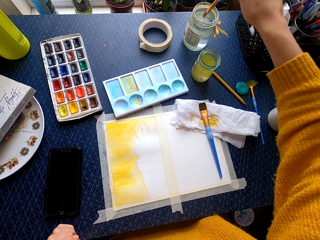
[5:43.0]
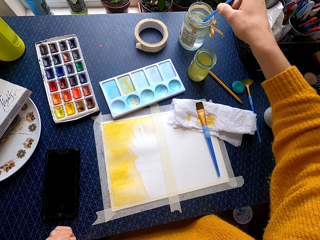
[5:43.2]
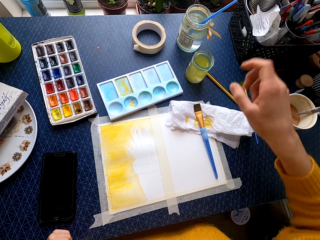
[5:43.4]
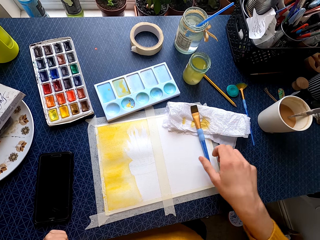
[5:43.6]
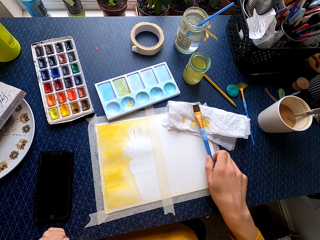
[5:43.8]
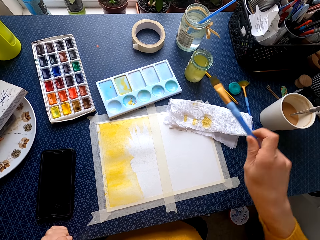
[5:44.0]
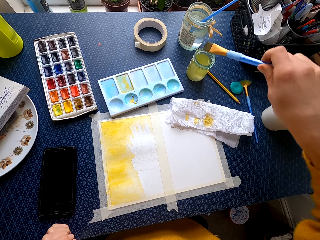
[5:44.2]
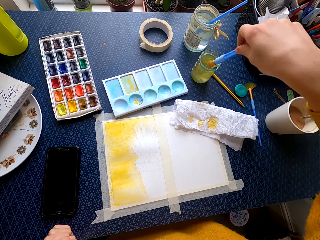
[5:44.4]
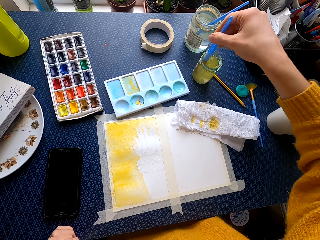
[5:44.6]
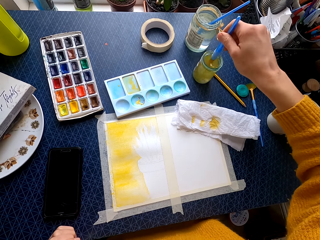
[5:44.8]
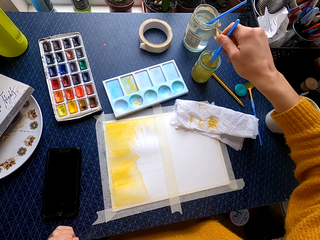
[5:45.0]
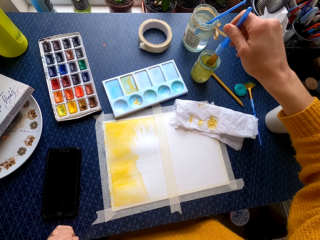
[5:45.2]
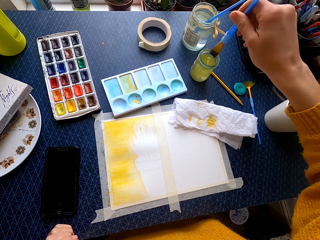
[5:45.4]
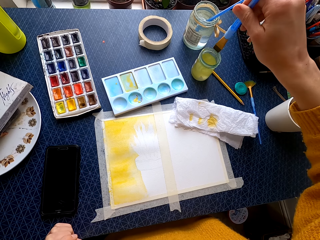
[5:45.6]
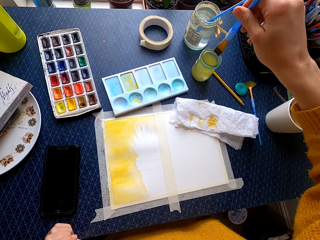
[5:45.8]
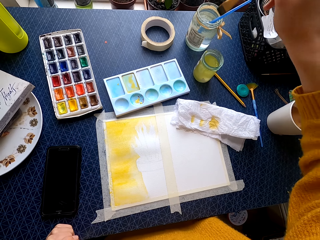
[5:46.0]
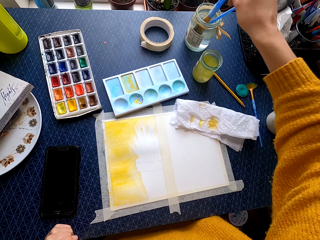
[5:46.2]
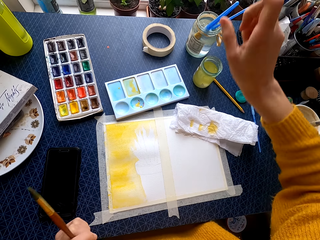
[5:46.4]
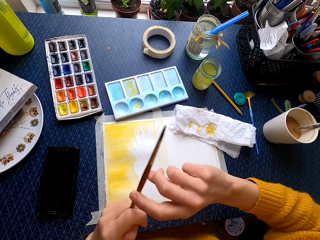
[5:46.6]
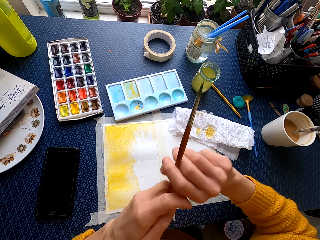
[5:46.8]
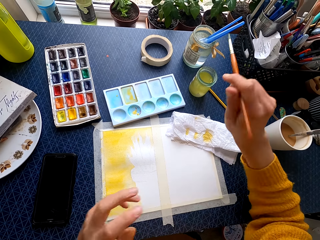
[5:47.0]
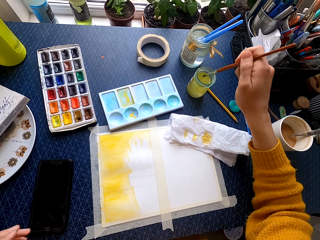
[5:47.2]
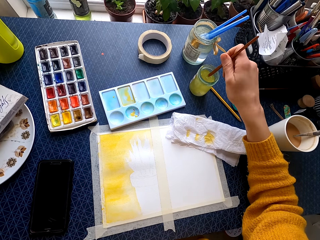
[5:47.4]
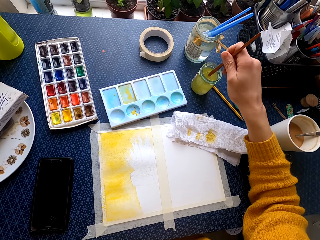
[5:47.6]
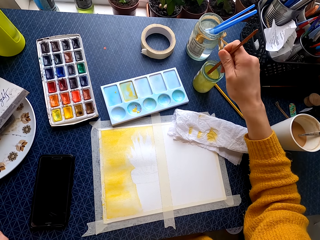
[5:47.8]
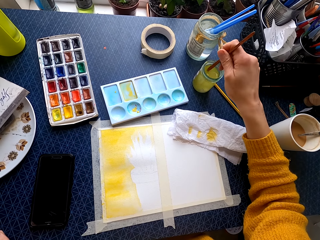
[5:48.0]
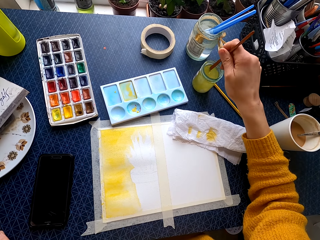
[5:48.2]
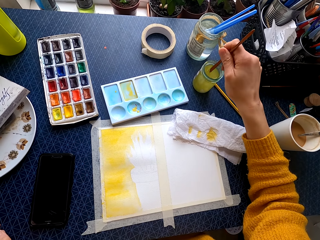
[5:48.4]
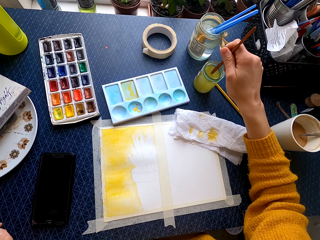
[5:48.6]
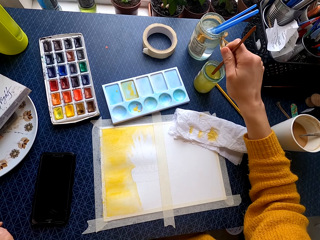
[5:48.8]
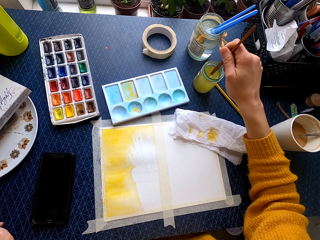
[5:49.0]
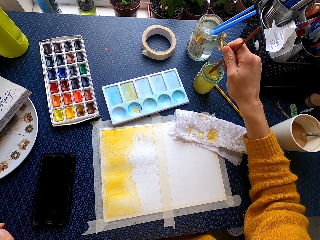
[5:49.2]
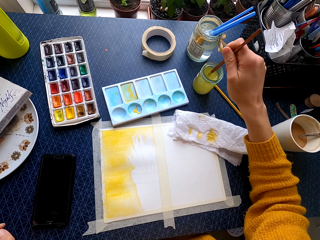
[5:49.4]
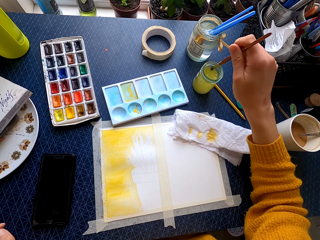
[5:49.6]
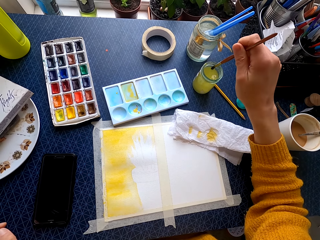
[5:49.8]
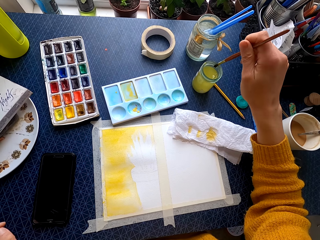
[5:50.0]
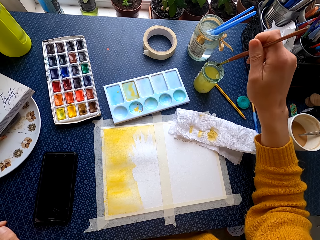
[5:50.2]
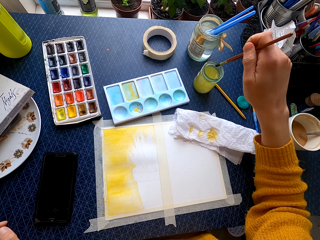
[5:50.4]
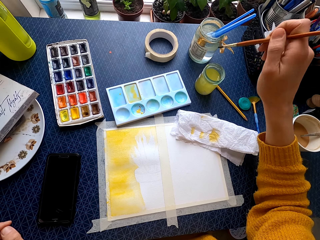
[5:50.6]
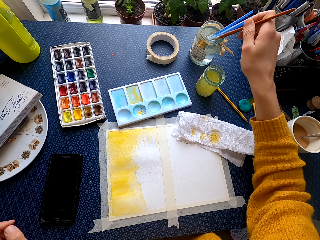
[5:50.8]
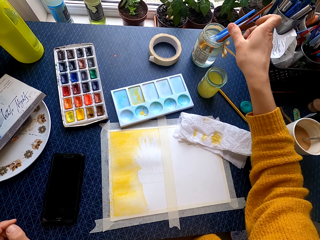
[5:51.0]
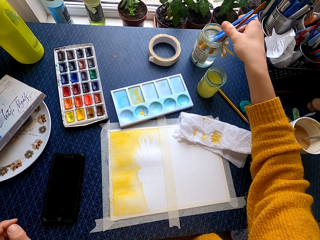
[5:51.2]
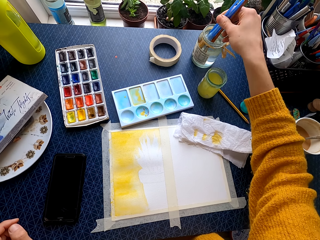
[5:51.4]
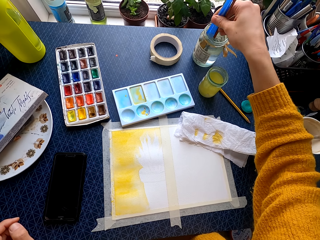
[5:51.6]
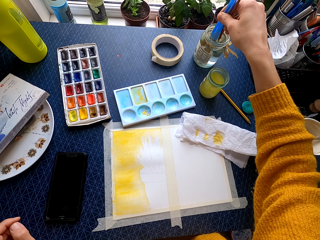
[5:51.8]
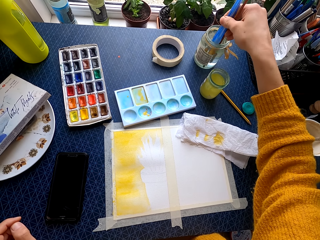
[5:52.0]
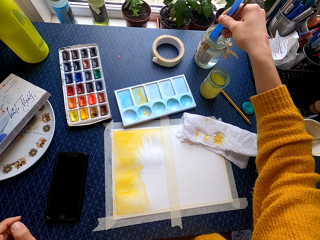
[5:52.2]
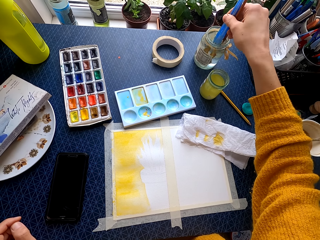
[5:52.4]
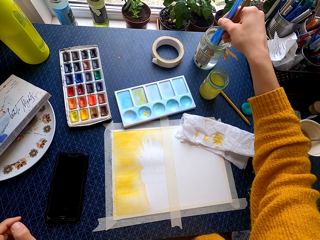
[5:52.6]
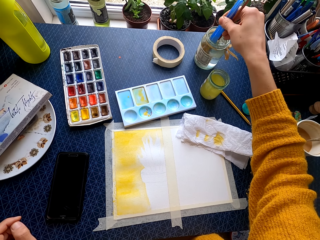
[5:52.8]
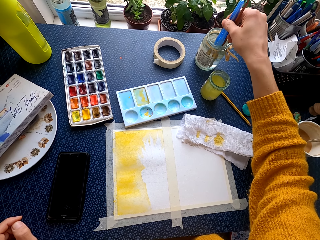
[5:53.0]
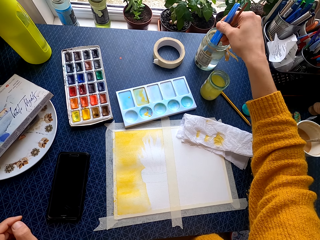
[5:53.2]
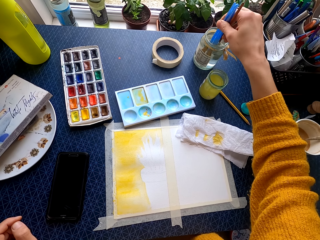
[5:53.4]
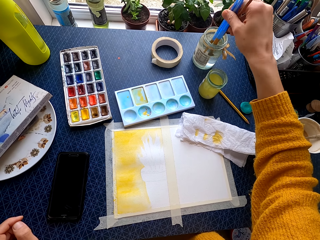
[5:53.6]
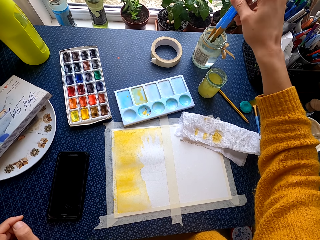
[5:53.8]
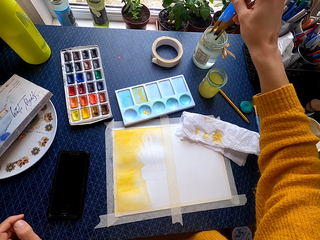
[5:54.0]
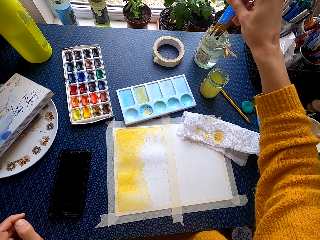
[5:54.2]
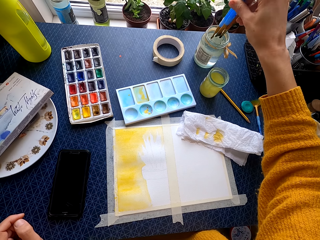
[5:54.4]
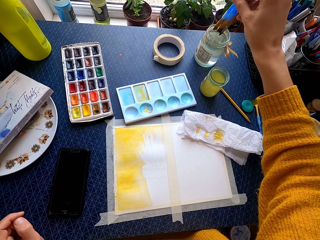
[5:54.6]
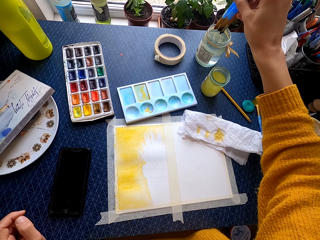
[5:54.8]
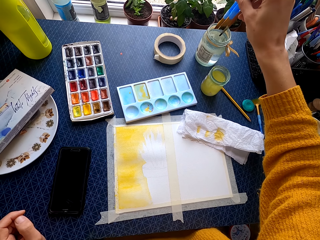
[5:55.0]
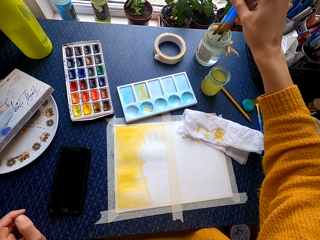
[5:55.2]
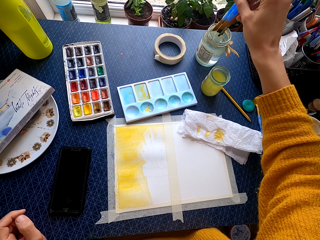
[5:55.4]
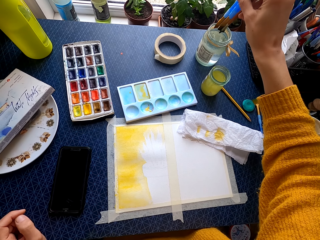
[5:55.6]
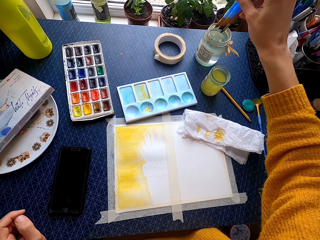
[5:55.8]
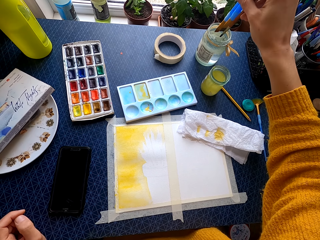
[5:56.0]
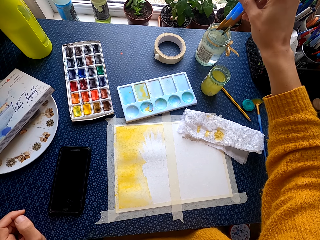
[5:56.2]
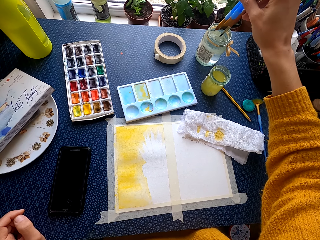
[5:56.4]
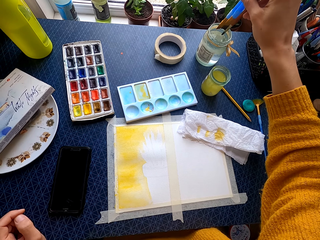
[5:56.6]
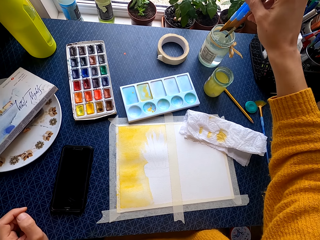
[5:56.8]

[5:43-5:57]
The camera wearer drops the brush in a jar of water. They pick up a painting brush. They dip the brush in water. They drop the brush in the jar of water. They dip the brush in water. They drop the brush in the jar of water. They stir the water with the brushes.

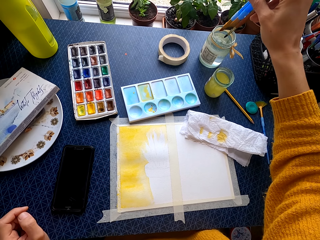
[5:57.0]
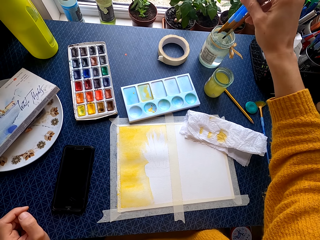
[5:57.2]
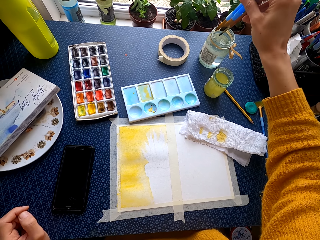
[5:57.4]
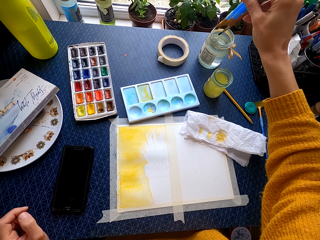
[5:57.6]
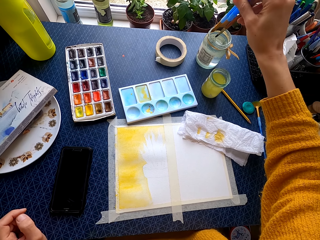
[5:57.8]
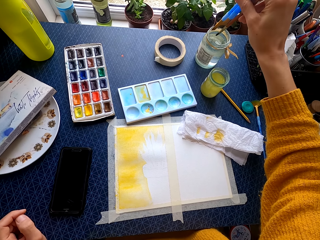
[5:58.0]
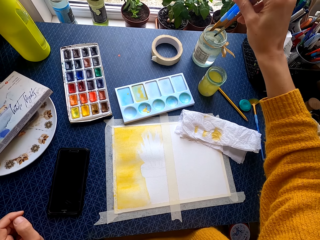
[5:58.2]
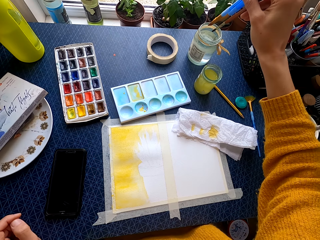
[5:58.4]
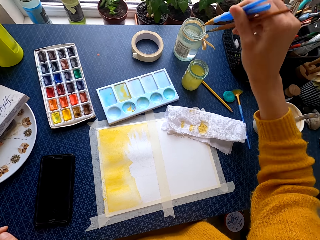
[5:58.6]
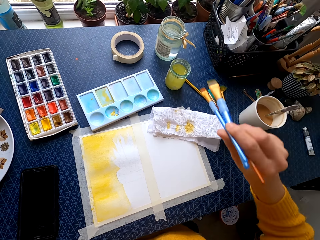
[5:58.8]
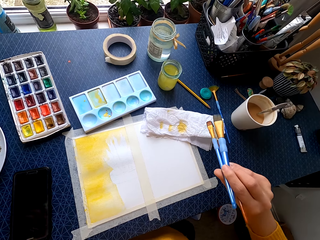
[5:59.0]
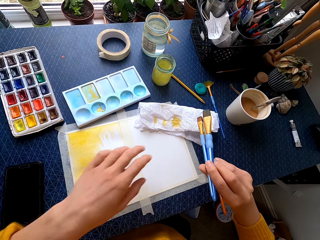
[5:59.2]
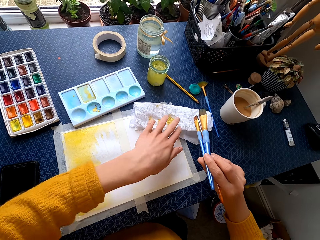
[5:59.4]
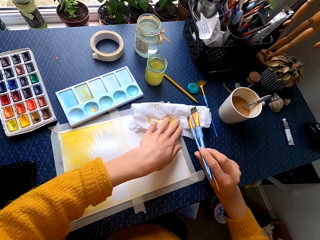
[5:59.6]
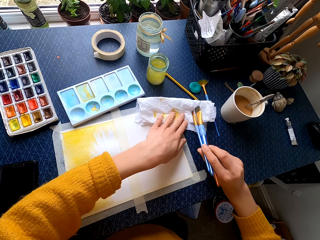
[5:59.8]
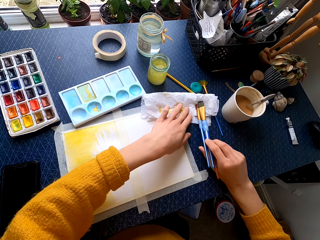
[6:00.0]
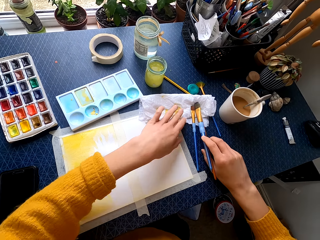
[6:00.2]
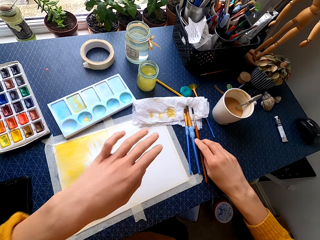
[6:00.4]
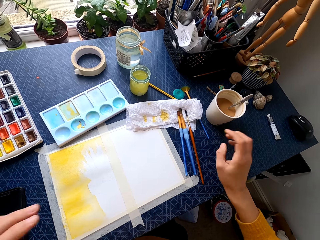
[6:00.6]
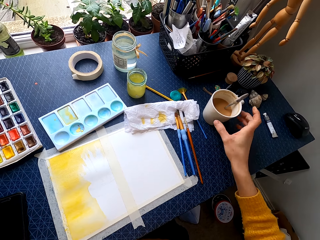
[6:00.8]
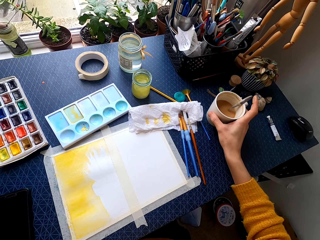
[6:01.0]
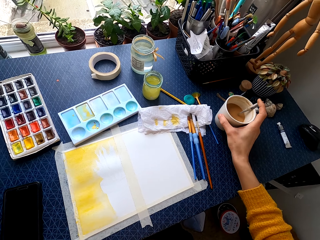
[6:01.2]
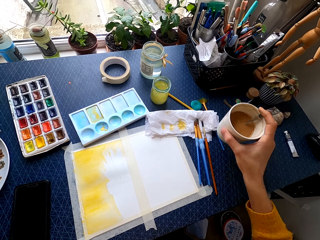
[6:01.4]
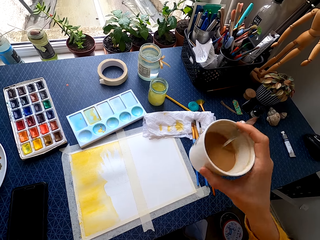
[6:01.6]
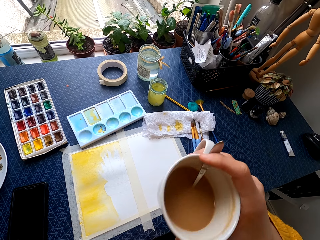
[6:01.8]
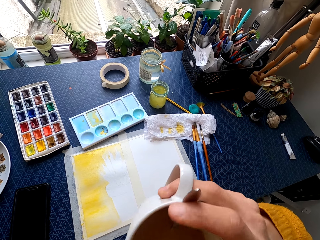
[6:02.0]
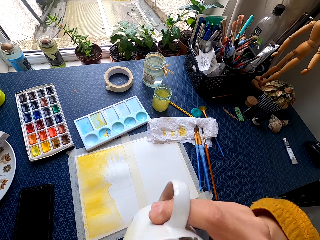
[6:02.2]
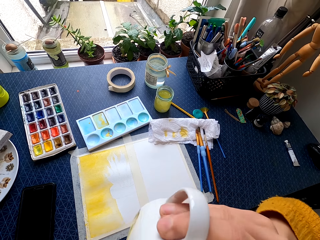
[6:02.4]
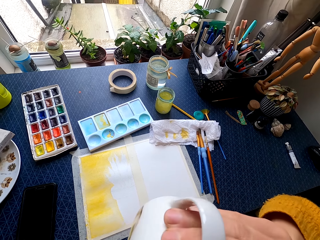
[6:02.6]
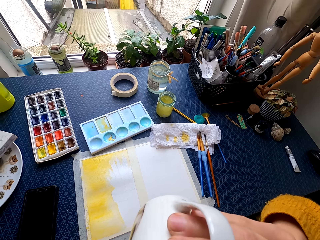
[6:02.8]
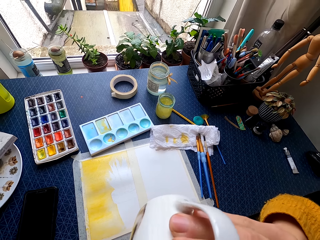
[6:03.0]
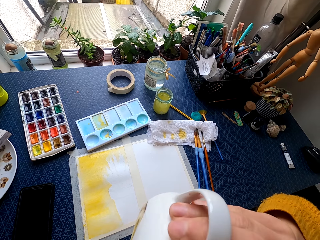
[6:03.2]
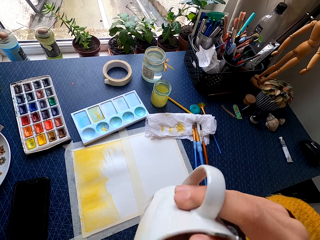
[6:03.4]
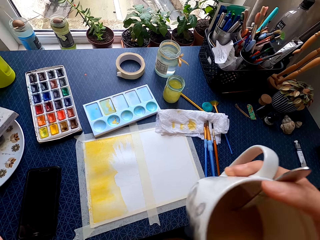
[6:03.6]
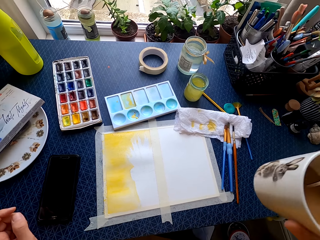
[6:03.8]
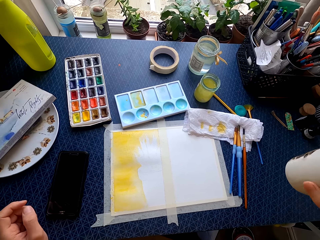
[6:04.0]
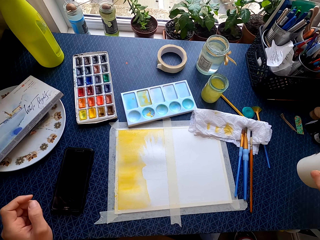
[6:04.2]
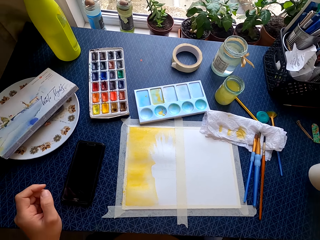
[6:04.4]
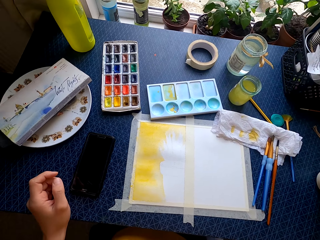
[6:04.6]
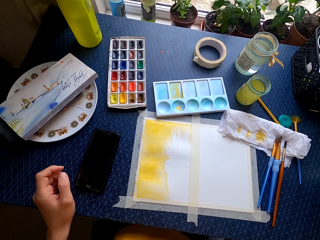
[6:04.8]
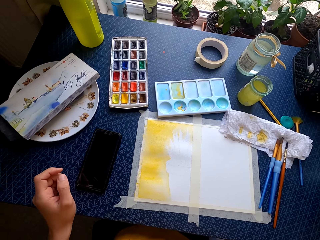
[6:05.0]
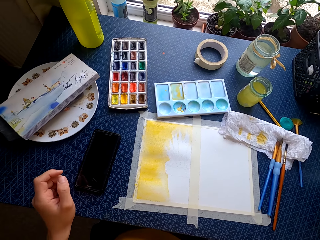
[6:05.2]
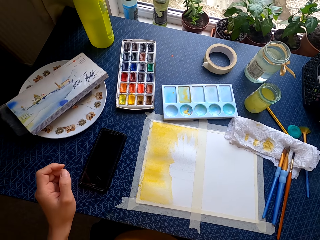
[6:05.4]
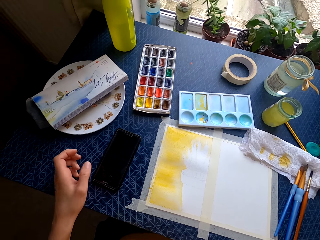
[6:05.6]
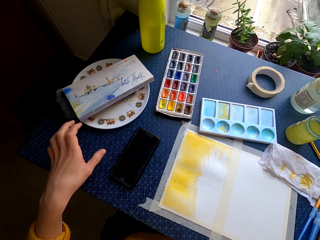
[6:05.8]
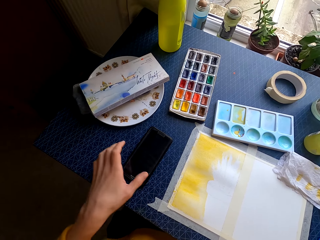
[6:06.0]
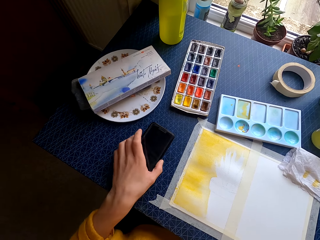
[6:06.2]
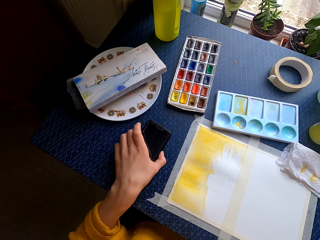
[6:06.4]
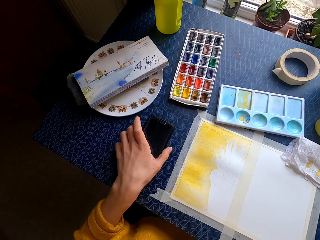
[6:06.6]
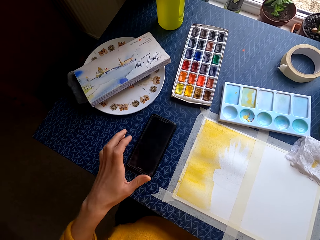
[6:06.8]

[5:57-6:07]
The camera wearer puts the brushes on the tissue. They pick up a cup of tea, sip the tea, and put the cup on the table.
